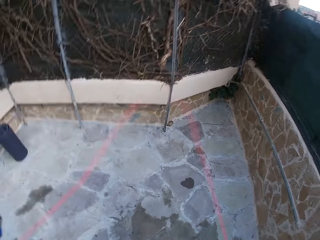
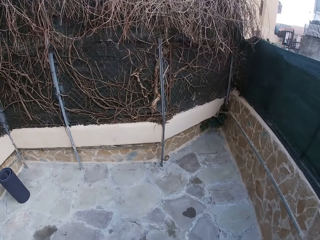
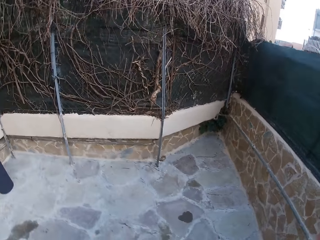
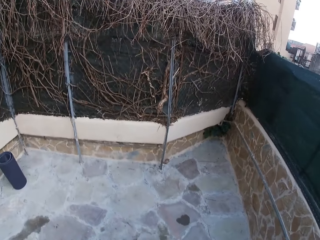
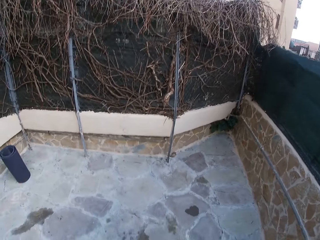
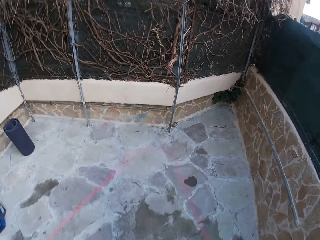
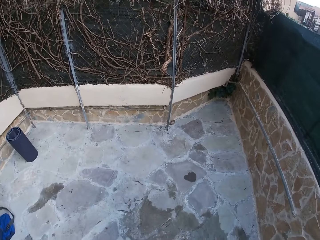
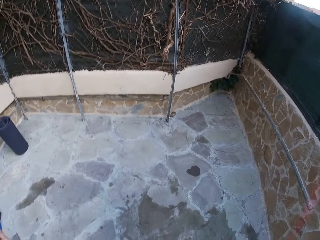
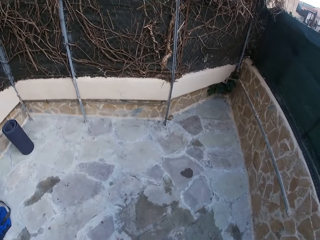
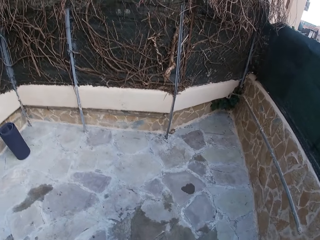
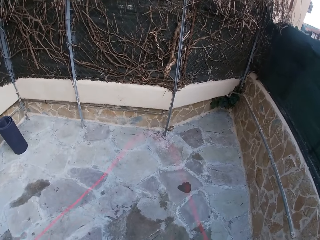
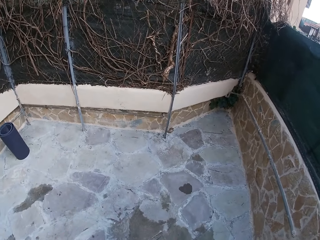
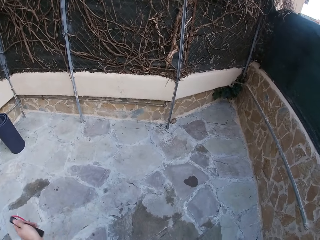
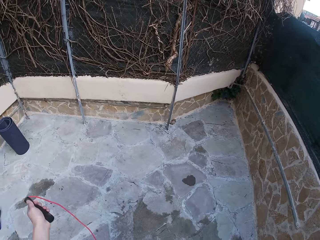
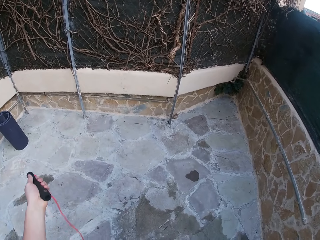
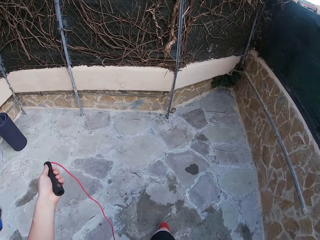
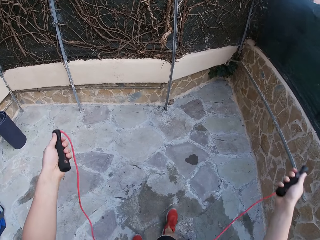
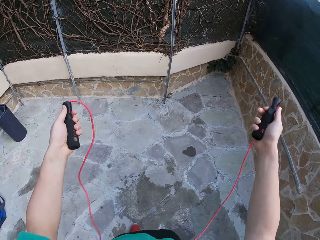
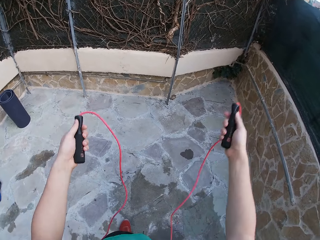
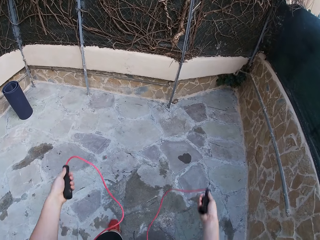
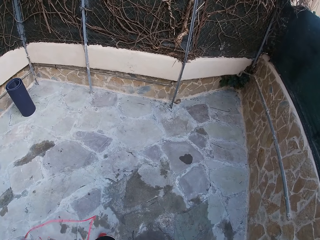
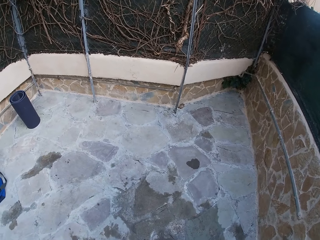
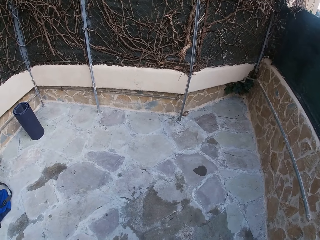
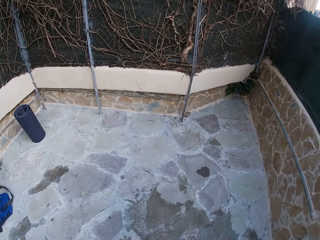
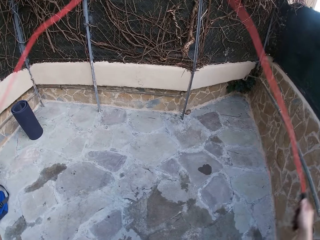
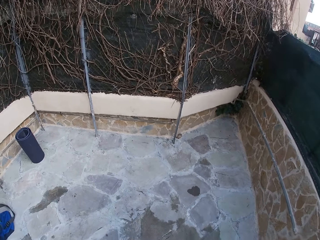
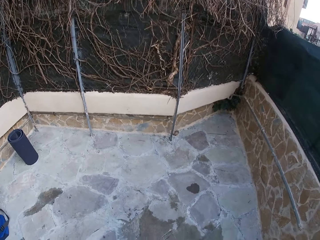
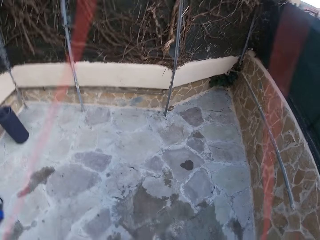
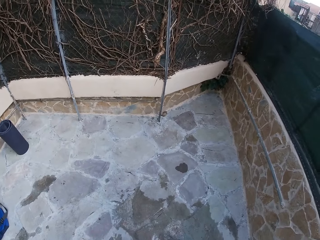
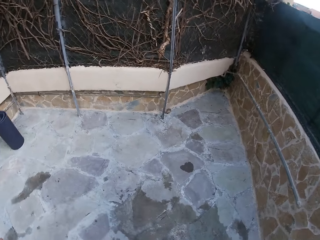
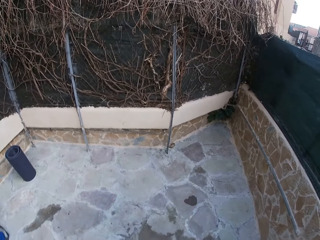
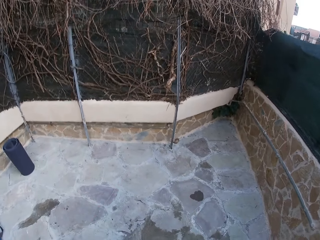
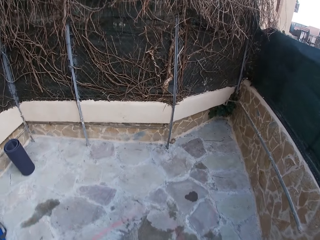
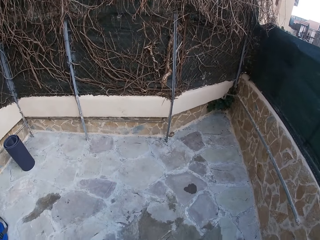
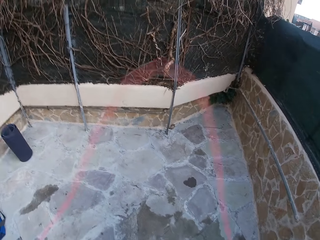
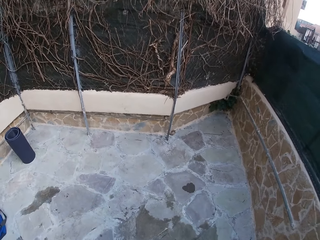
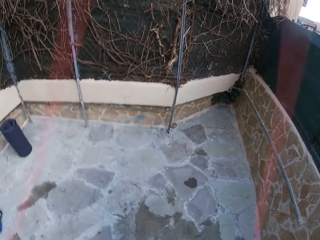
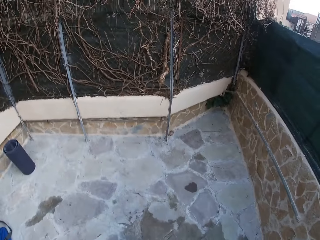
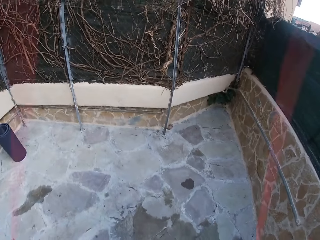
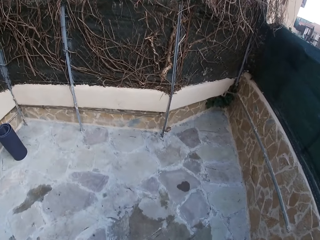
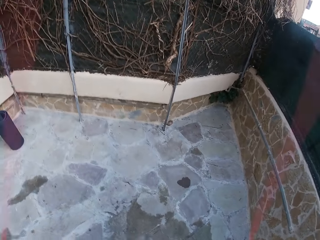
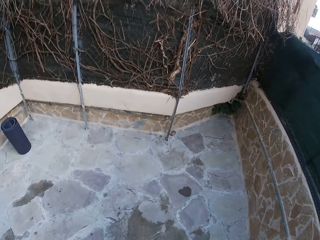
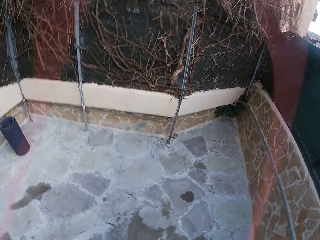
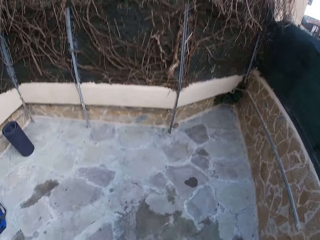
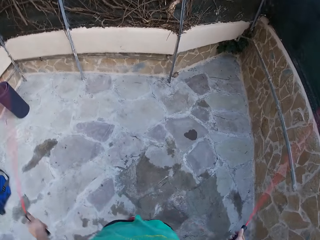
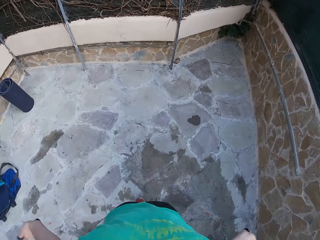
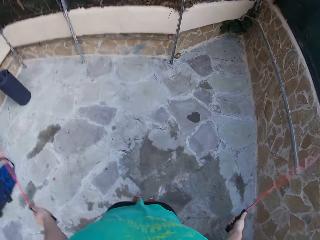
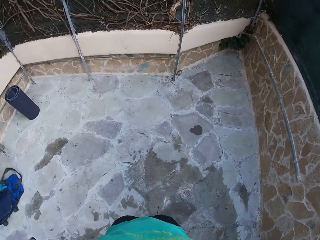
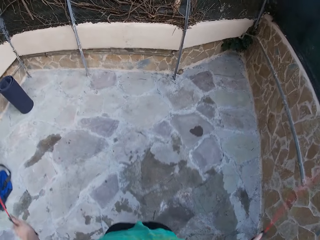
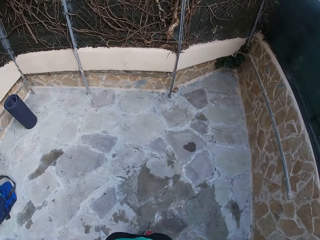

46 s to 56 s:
The camera wearer starts jumping the rope. They stop jumping the rope. They jump the rope.

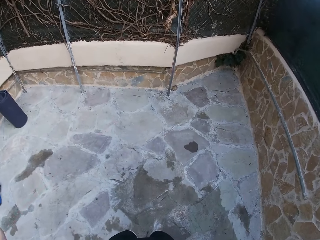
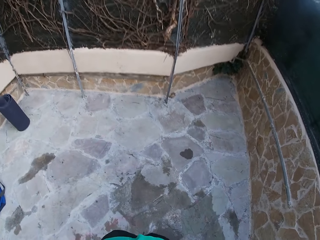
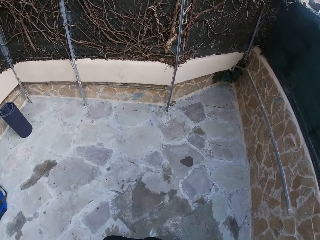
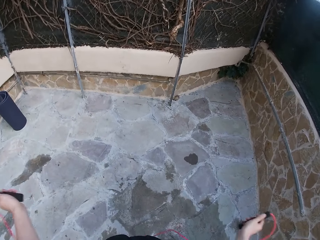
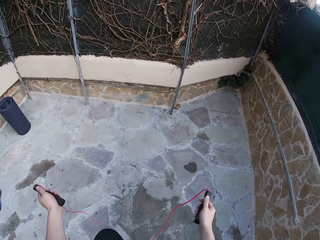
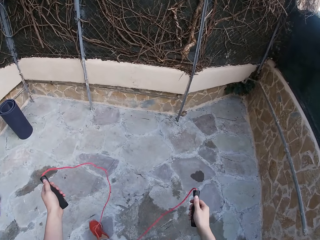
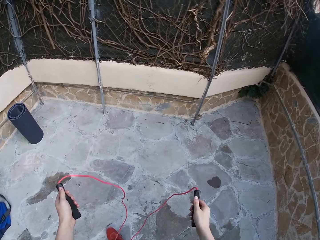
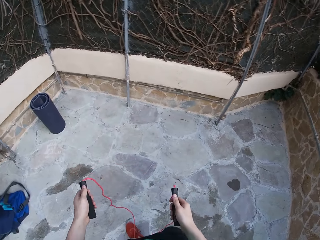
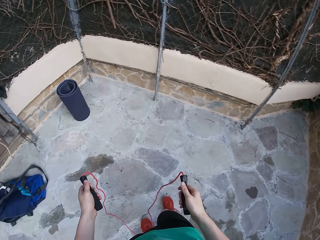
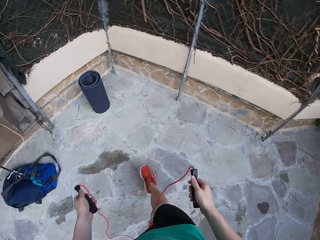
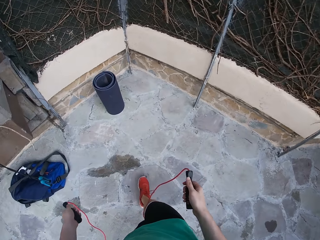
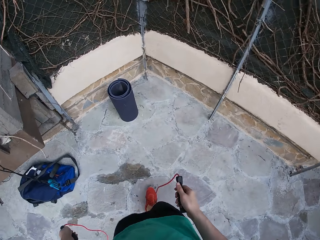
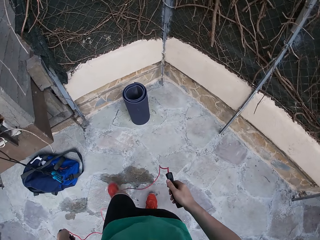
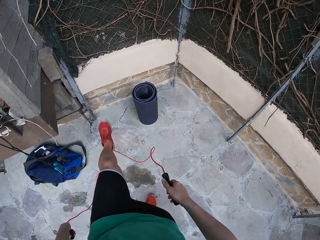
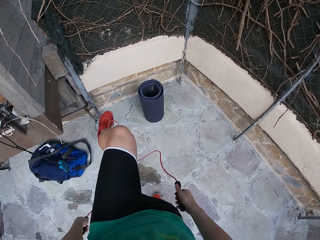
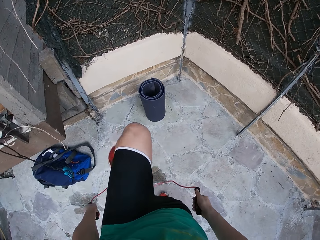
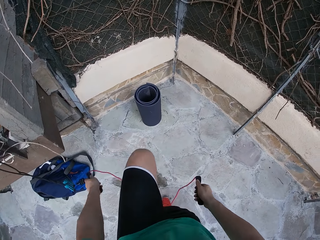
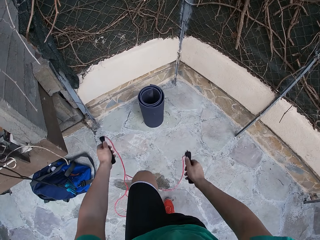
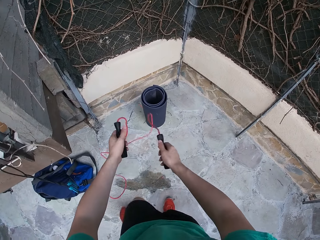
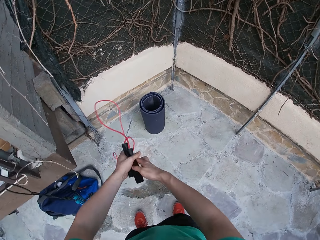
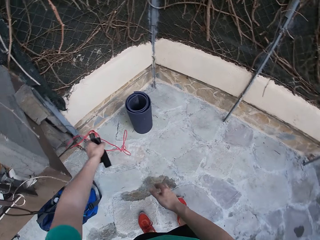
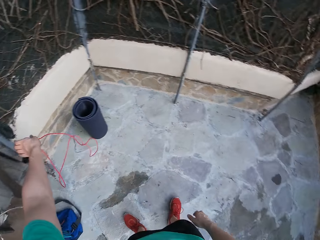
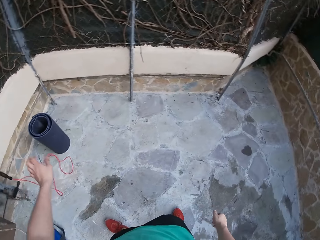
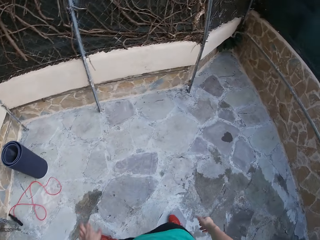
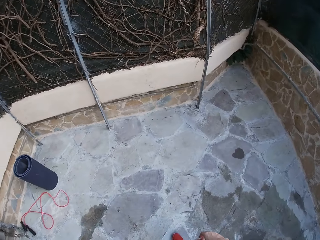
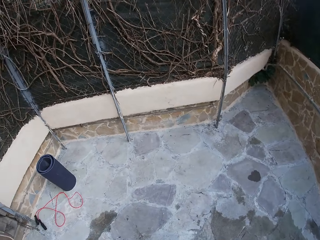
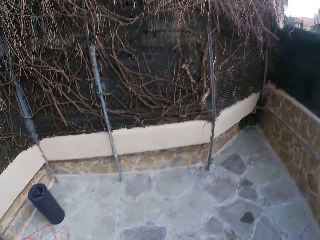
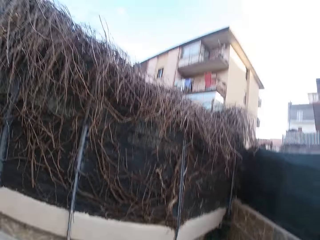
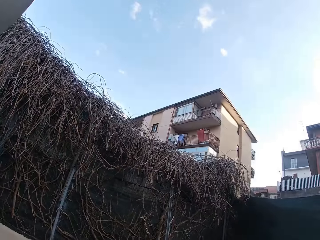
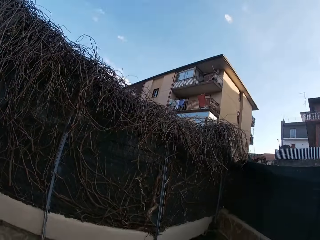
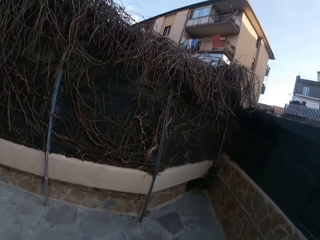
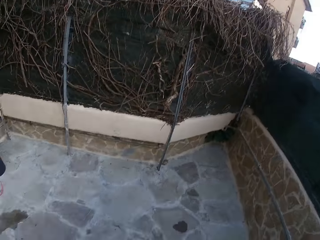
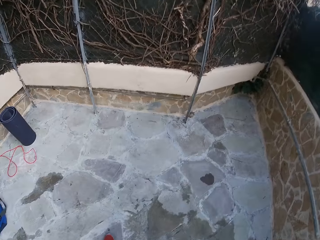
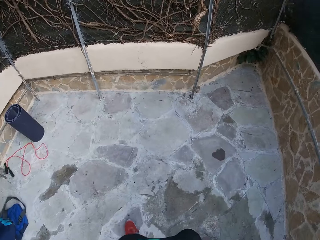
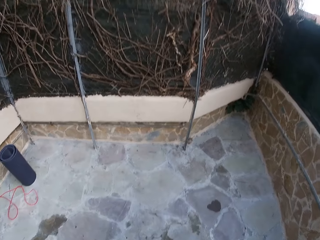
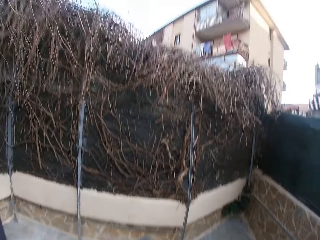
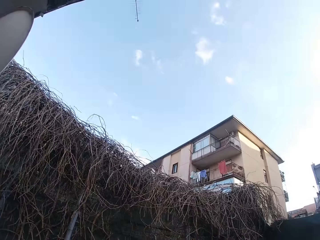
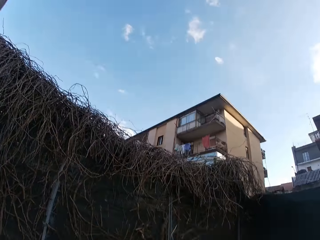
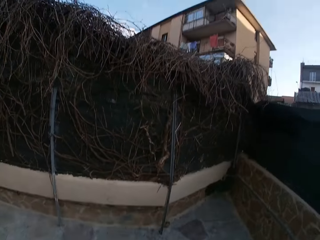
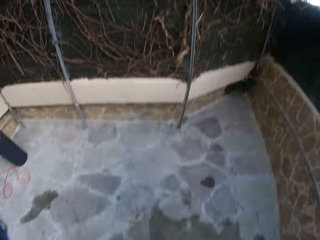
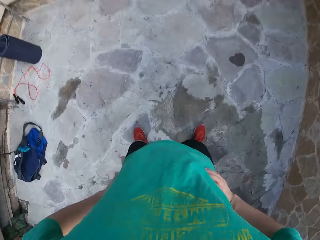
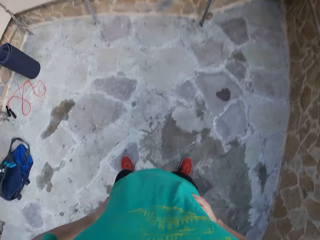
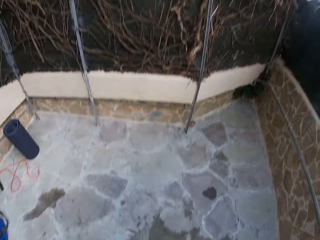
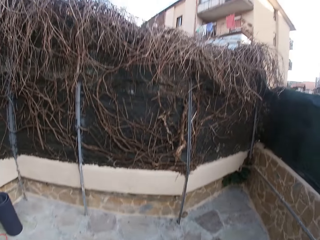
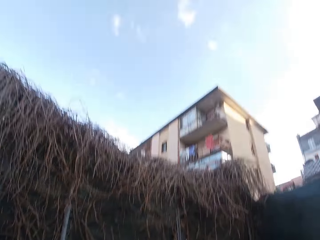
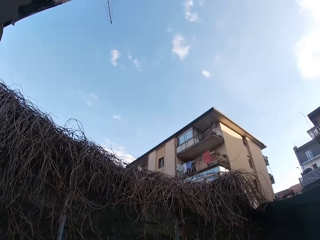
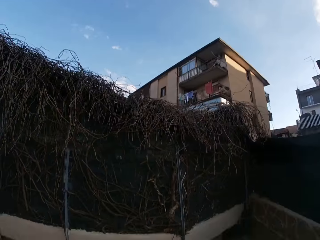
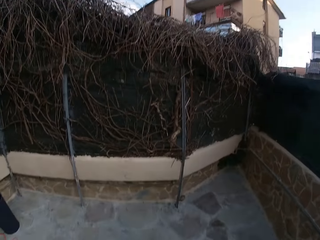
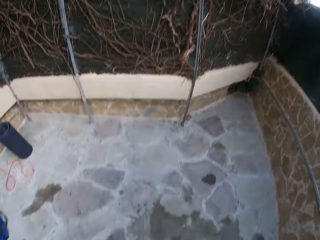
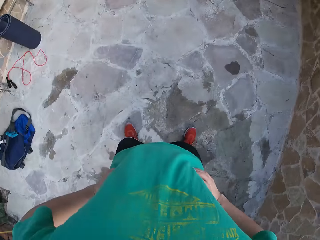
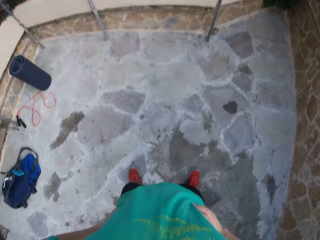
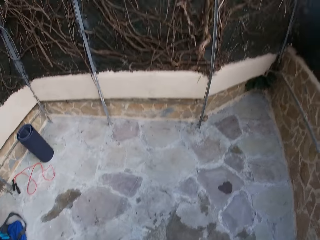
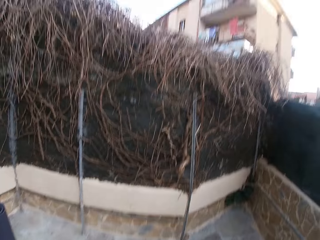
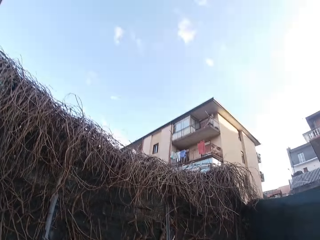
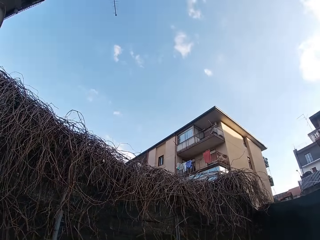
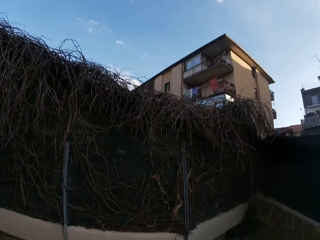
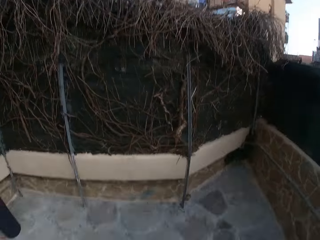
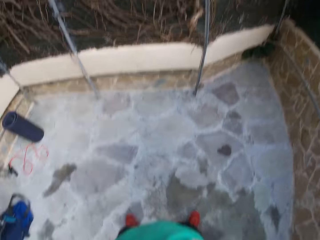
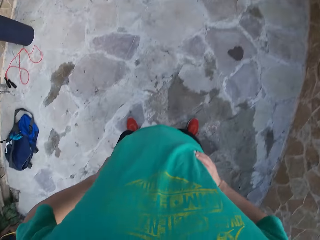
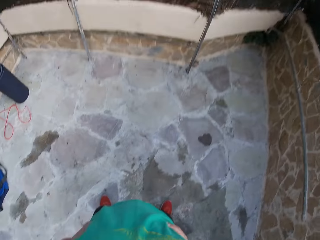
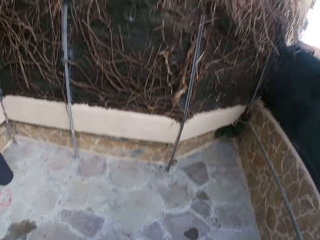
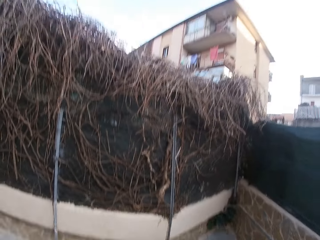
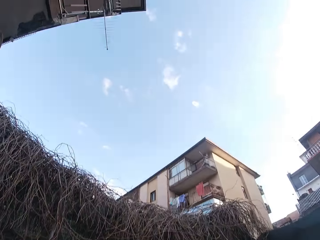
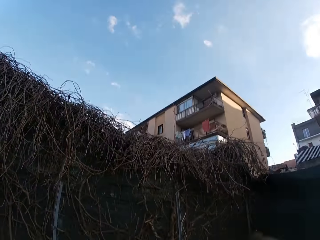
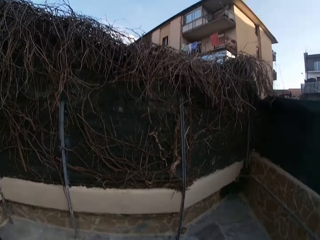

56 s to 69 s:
The camera wearer stops jumping the rope. He walks around with the rope in his hands. He kicks the skipping rope with his leg. He raises his left leg up. He passes the skipping rope from his right hand to his left hand. He drops the skipping rope in his left hand on the ground. He throws the rope aside. He raises his head up and down. He stands still while holding his waist.
